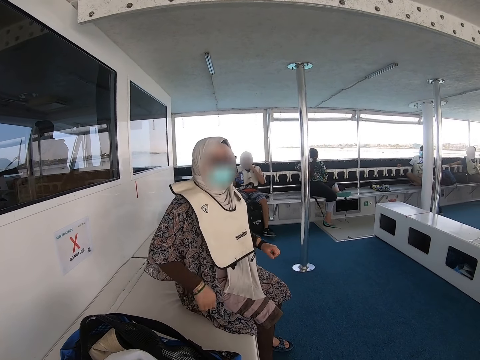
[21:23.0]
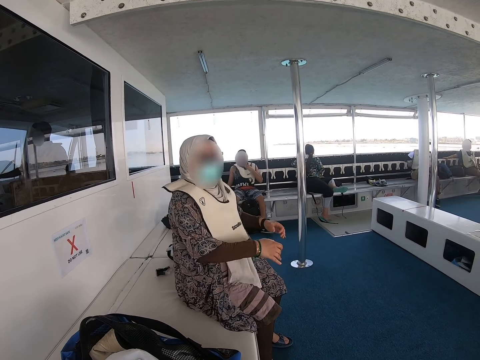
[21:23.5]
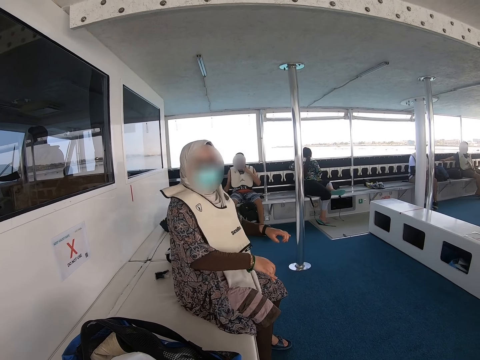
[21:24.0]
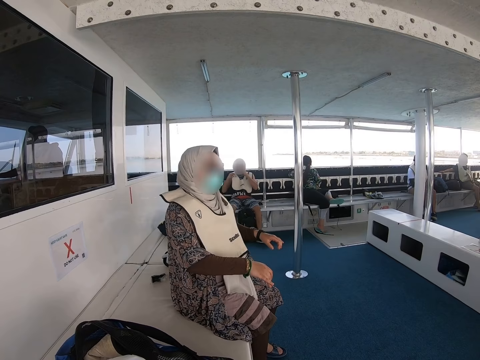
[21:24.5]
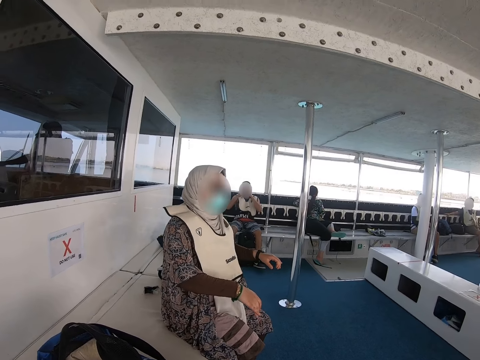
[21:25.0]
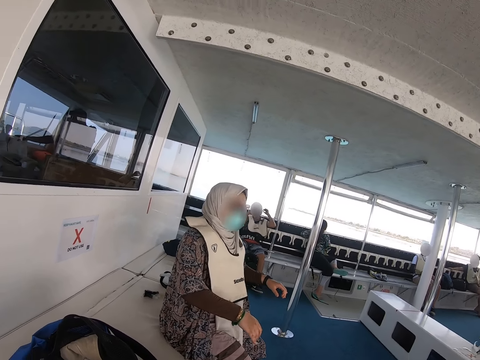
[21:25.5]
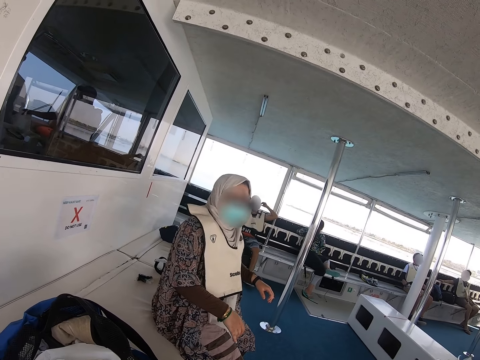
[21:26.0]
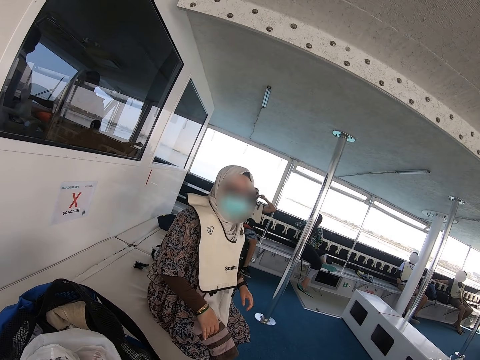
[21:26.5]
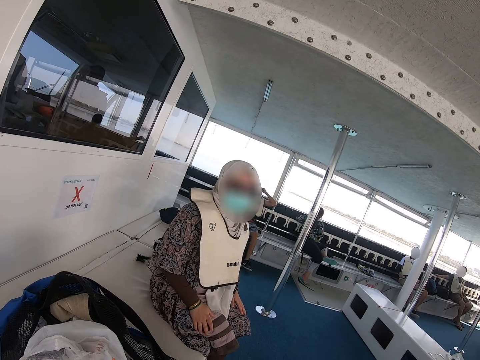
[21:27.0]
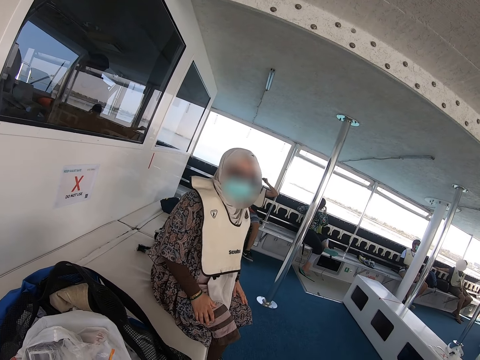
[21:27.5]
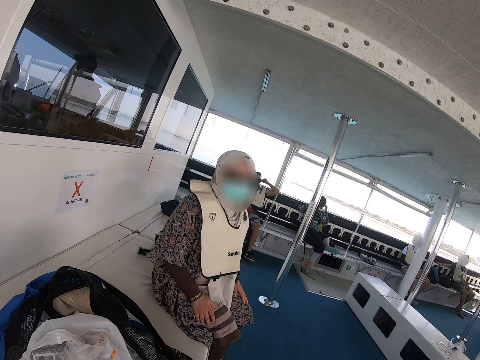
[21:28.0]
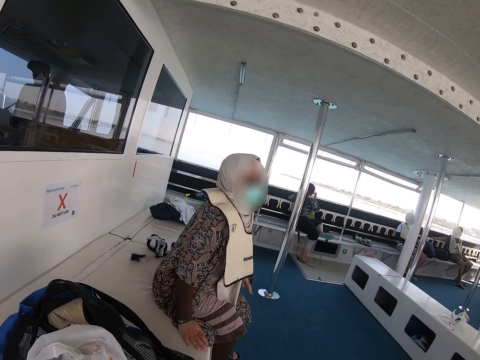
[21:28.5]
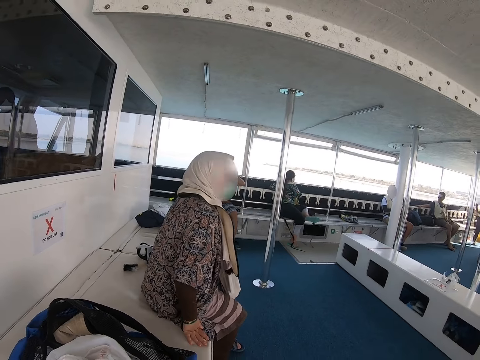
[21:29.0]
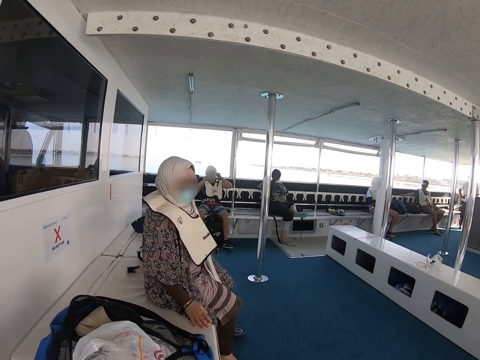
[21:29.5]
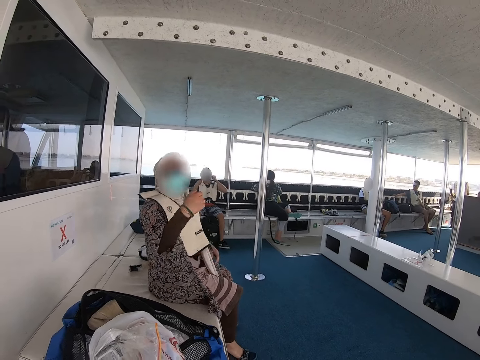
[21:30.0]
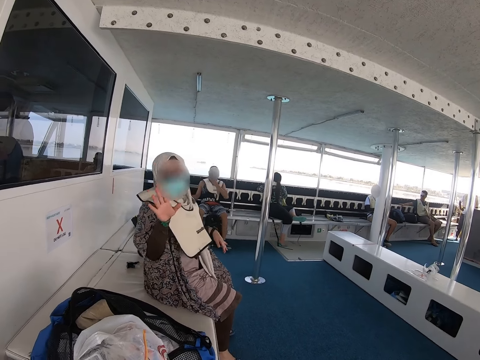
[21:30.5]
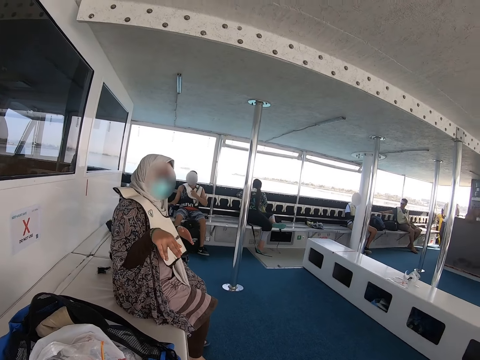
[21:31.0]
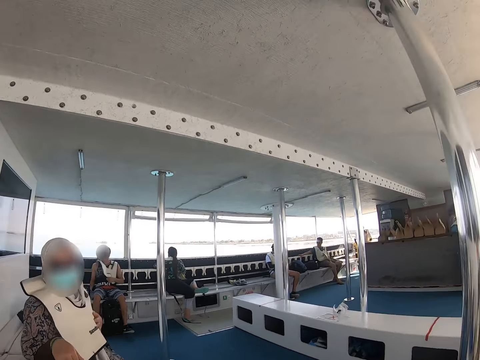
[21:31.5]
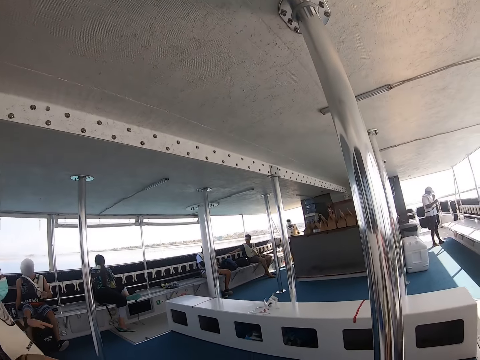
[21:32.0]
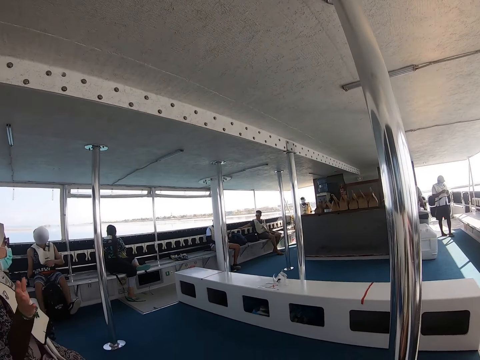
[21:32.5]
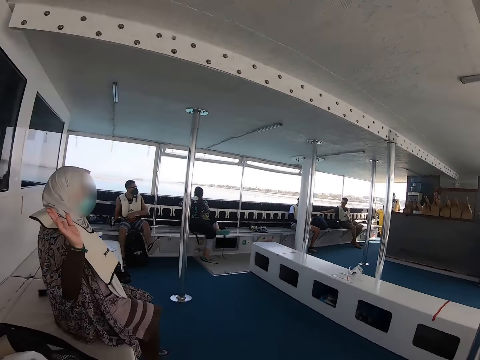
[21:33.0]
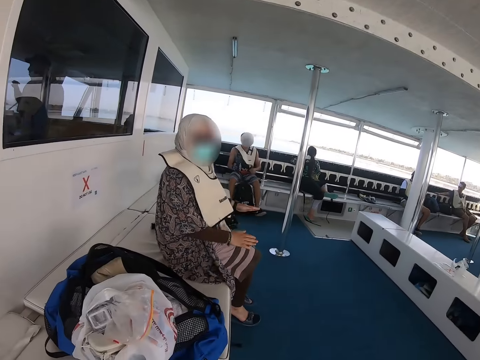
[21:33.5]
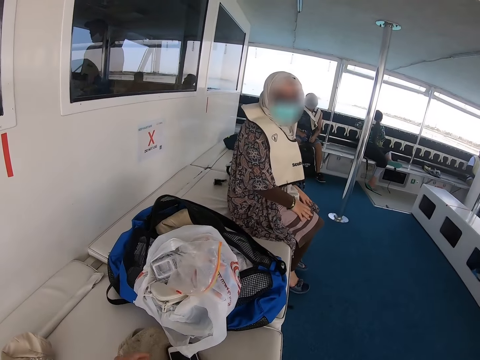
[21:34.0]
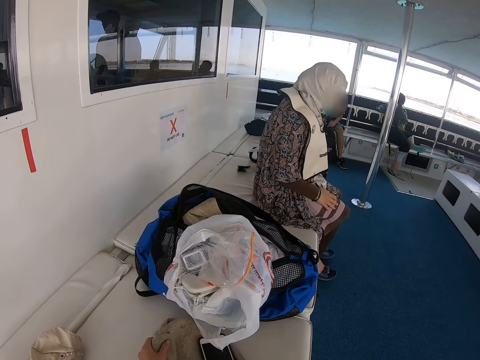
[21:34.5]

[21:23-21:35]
A person shakes the shoulders, adjusts on the seat, and shakes the body.

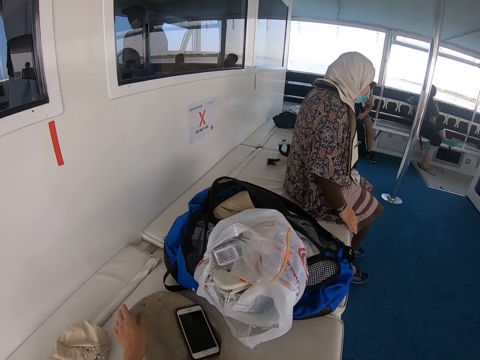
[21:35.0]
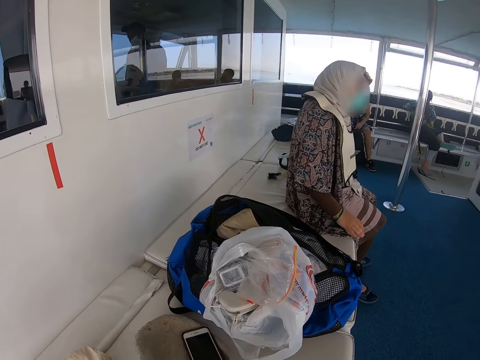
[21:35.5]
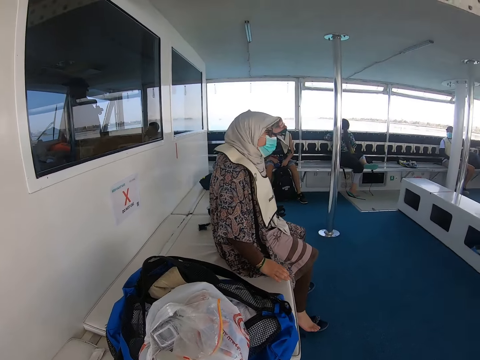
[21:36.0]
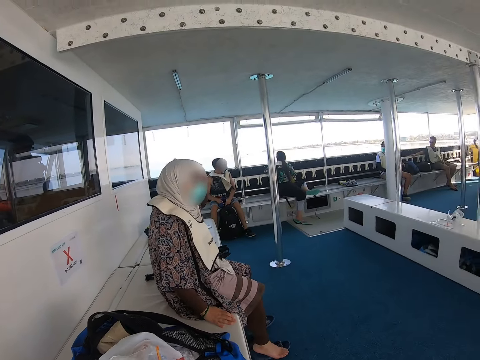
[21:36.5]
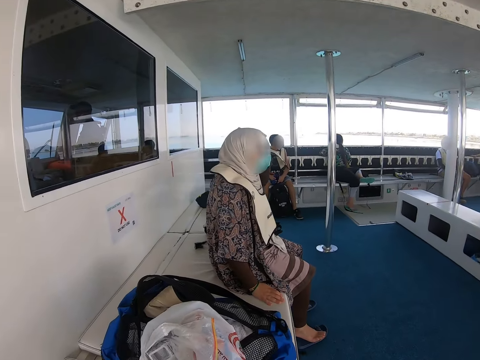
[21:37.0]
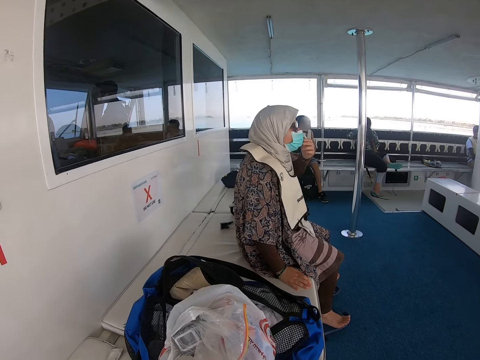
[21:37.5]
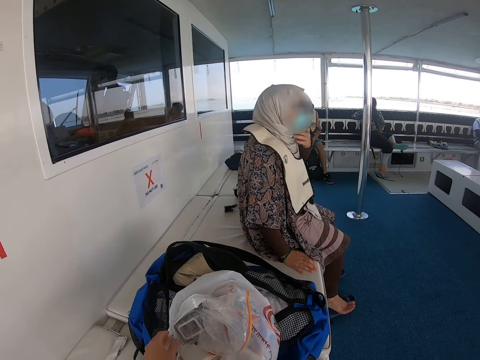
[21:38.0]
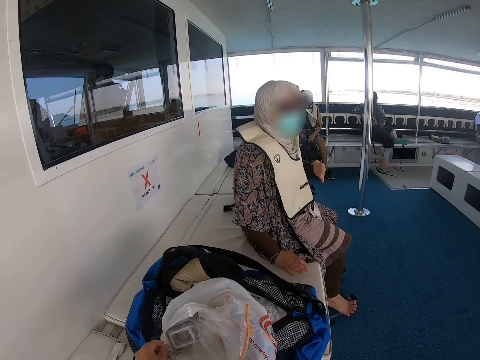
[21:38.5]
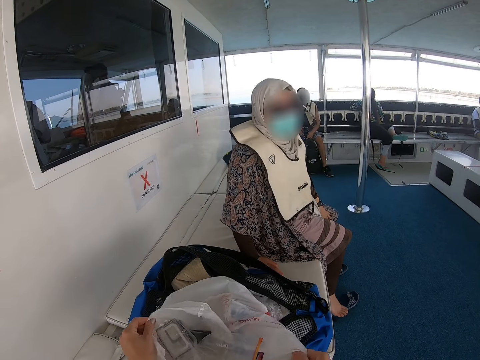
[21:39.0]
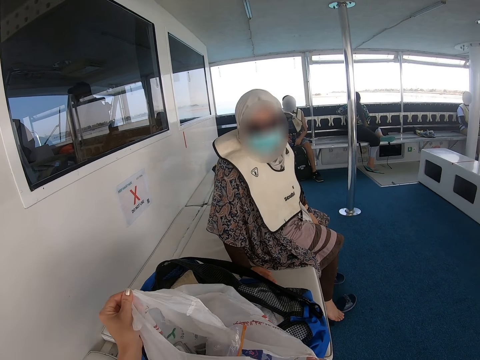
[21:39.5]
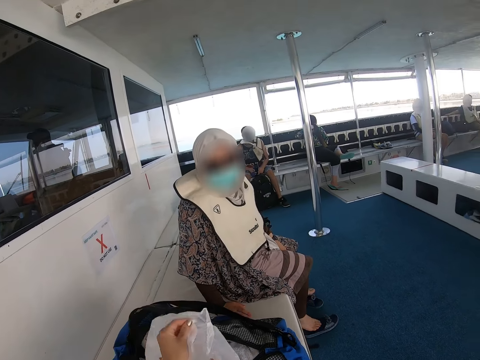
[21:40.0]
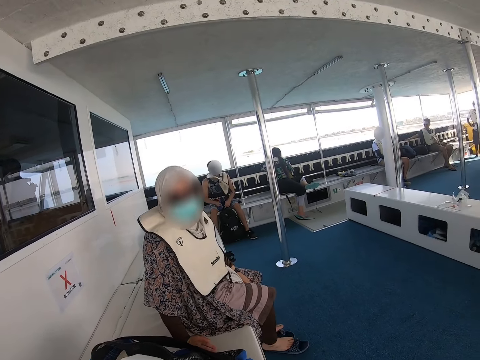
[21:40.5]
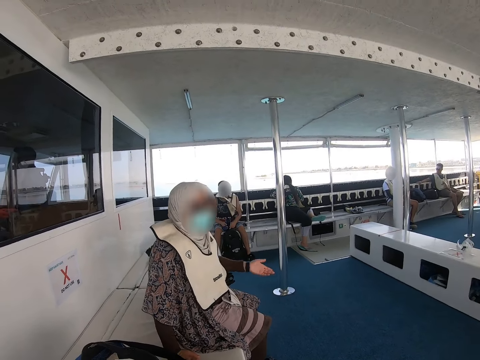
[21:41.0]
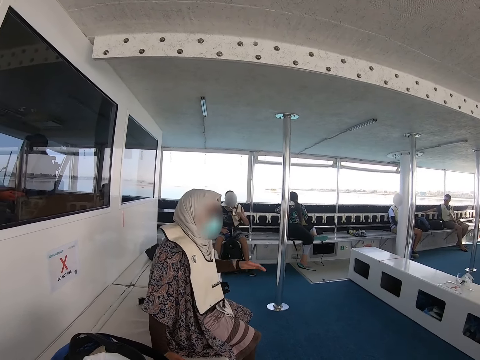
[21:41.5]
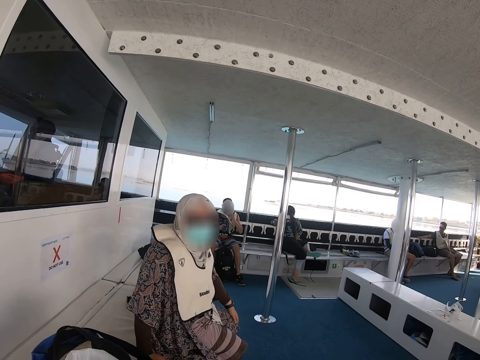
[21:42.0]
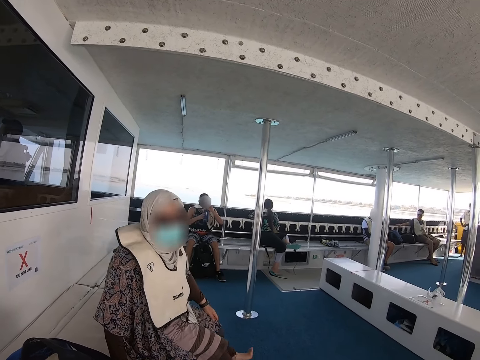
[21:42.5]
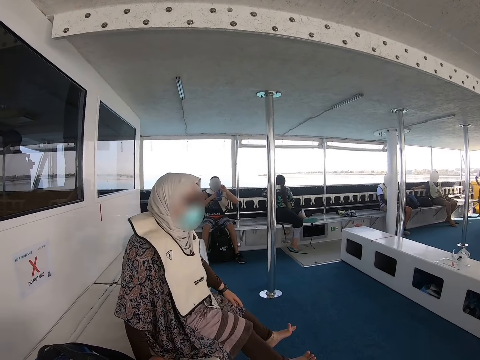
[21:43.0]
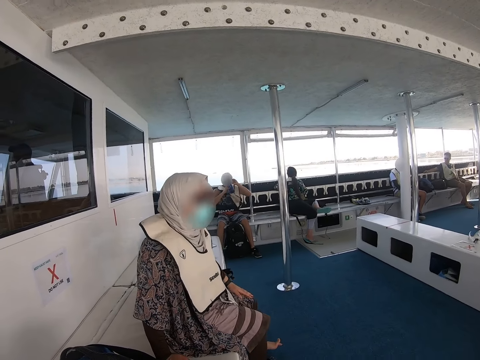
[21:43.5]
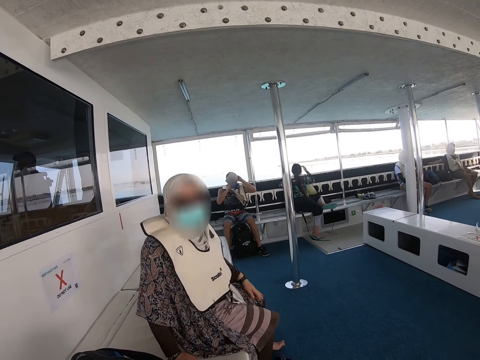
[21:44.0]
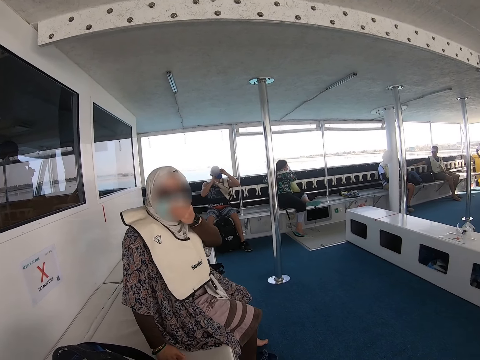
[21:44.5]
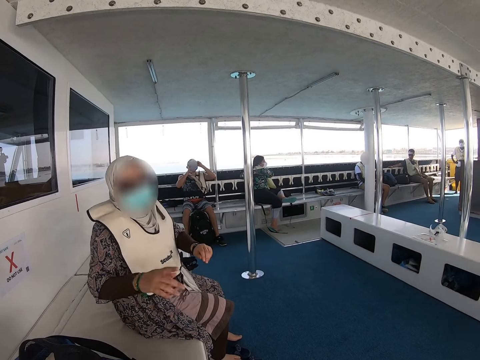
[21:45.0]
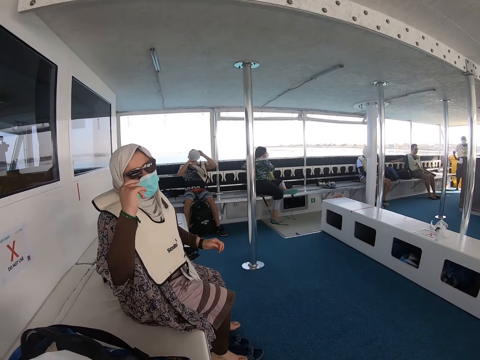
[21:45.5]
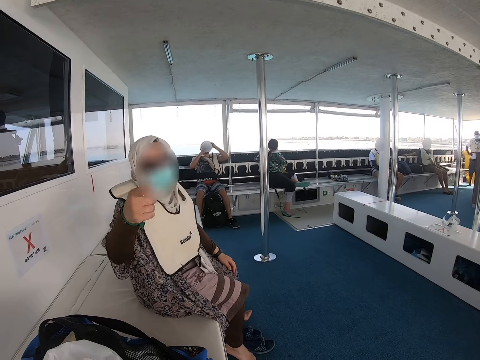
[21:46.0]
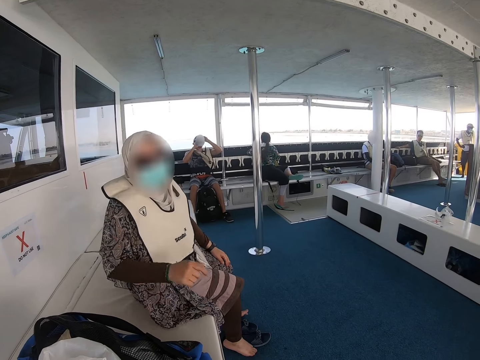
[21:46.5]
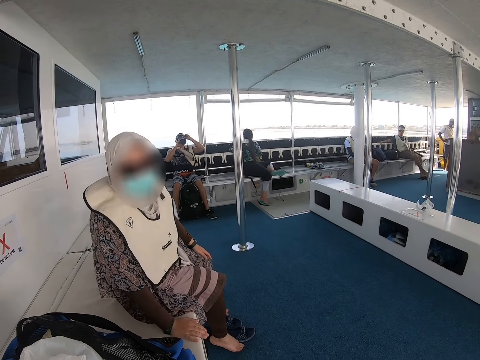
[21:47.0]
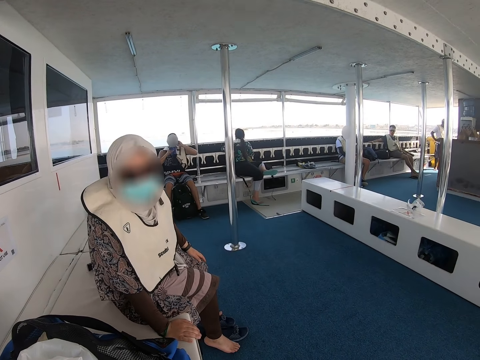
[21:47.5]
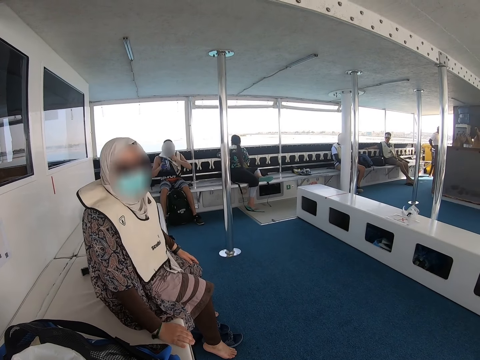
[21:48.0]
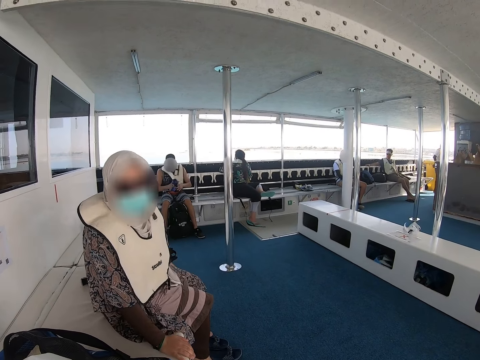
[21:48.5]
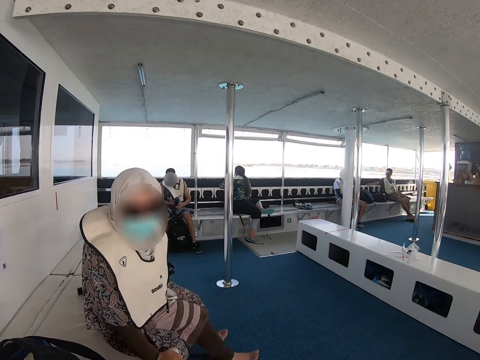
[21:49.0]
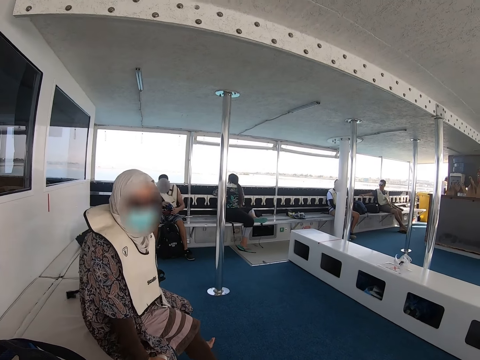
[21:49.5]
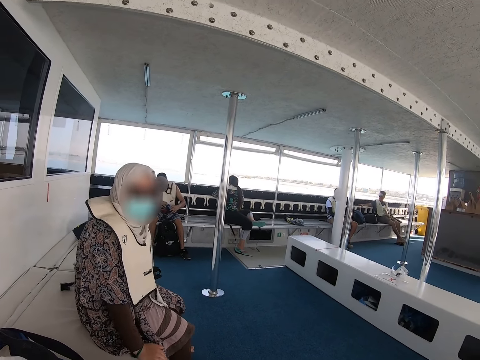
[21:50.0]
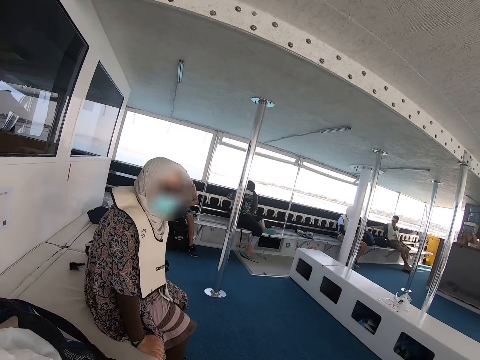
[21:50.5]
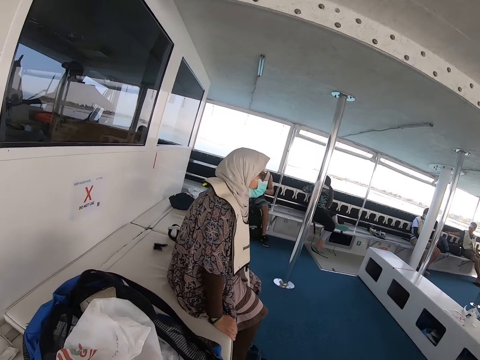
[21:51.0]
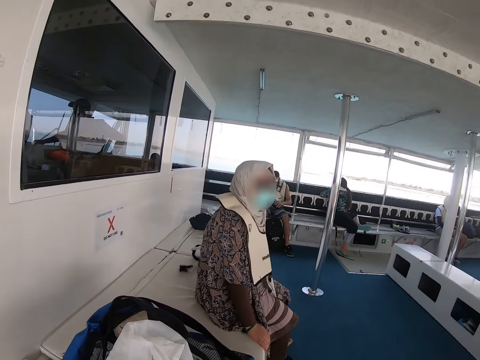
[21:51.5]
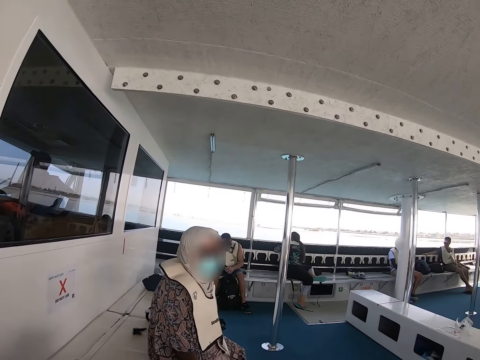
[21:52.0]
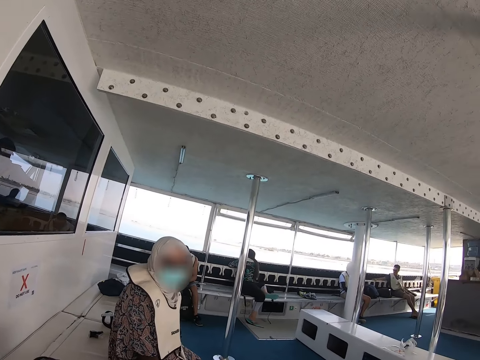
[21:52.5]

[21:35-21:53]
The camera wearer moves the phone. A person adjusts the hijab. The person adjusts the mask. The camera wearer moves the paper bag. The person signs to the camera wearer. The person moves a hand. Another person drinks something.
